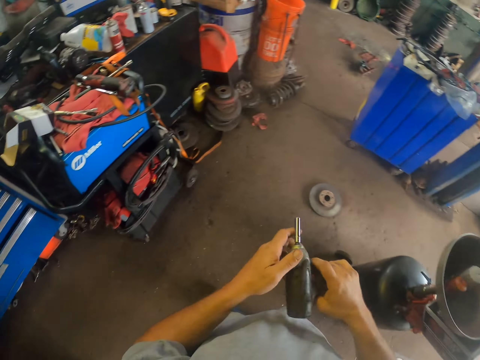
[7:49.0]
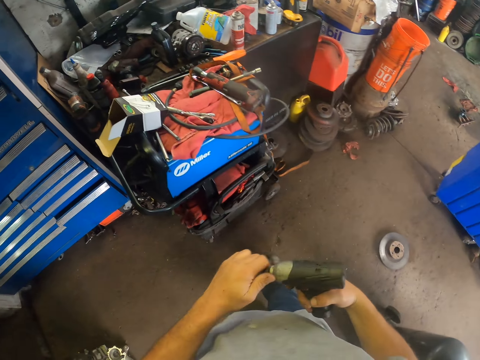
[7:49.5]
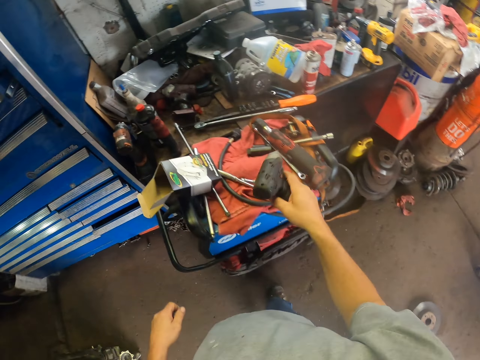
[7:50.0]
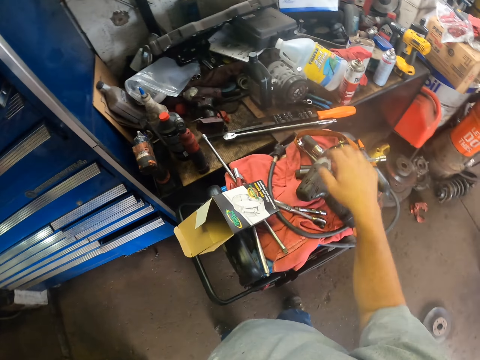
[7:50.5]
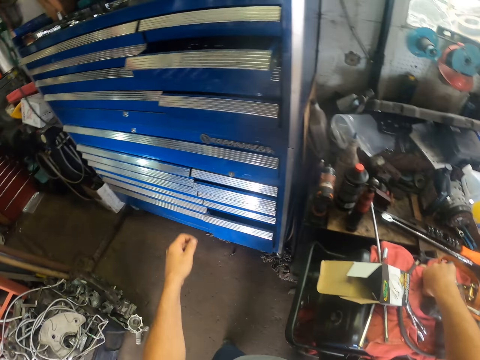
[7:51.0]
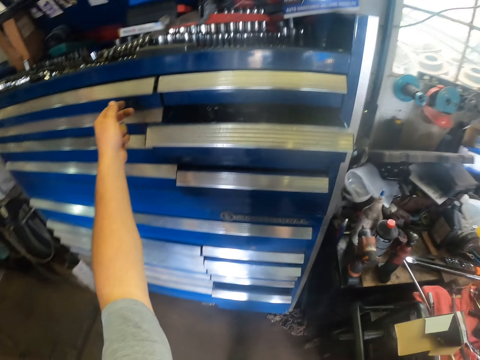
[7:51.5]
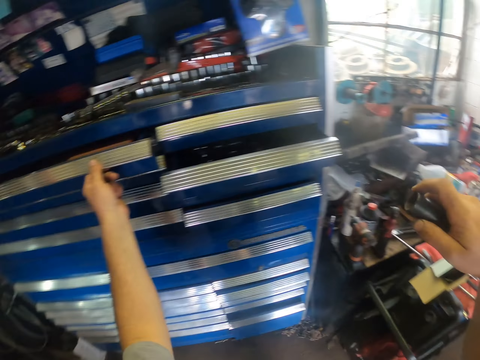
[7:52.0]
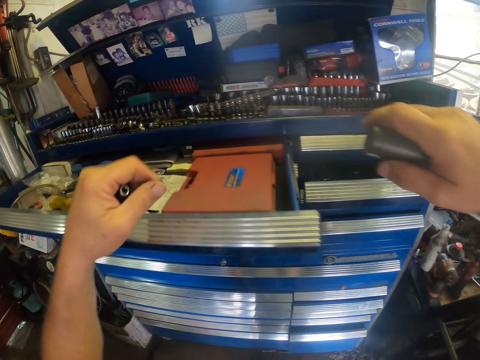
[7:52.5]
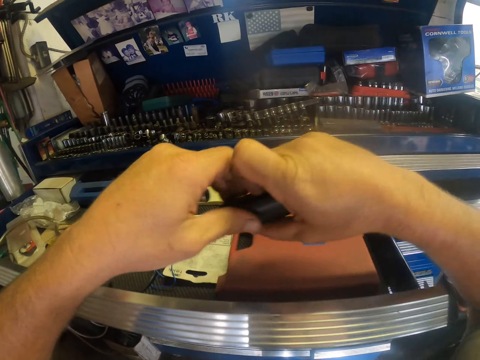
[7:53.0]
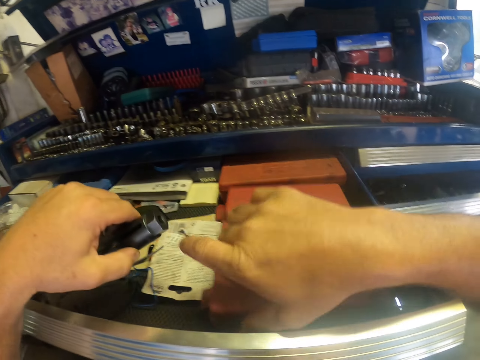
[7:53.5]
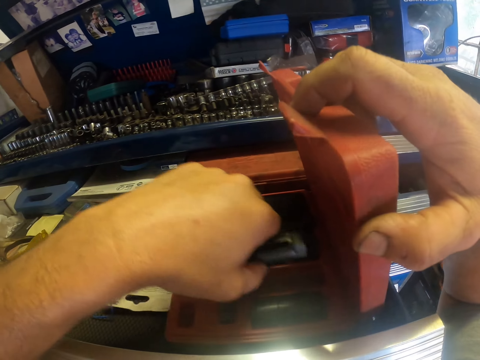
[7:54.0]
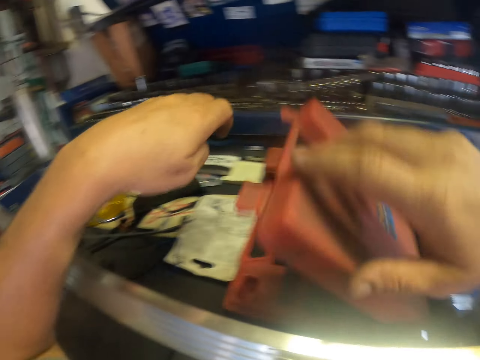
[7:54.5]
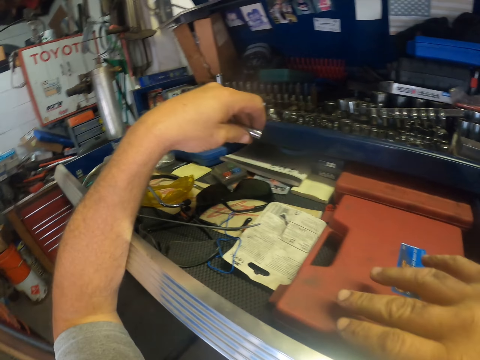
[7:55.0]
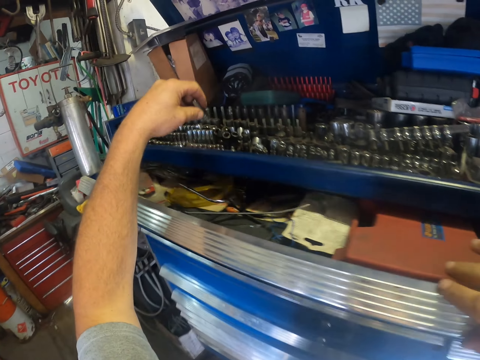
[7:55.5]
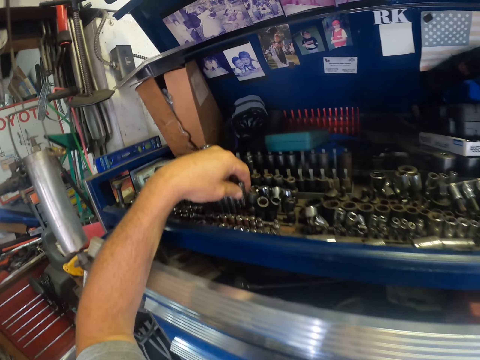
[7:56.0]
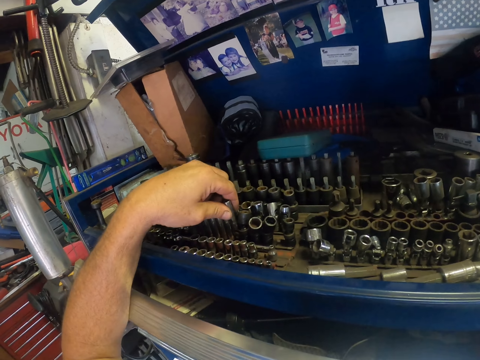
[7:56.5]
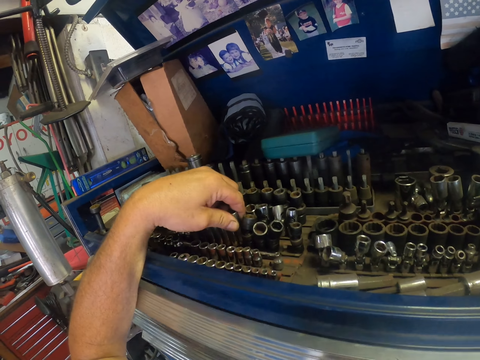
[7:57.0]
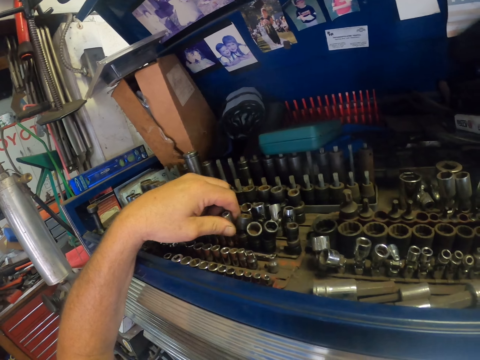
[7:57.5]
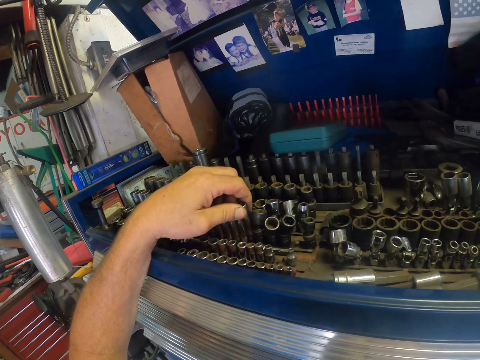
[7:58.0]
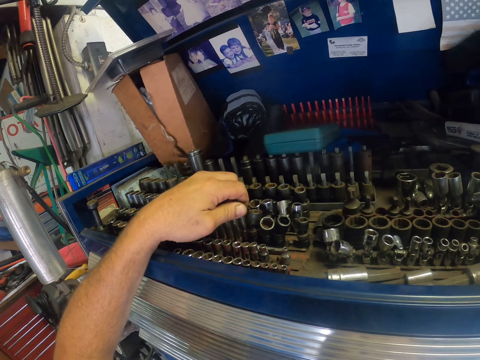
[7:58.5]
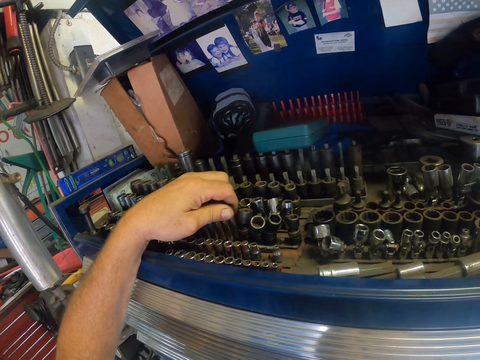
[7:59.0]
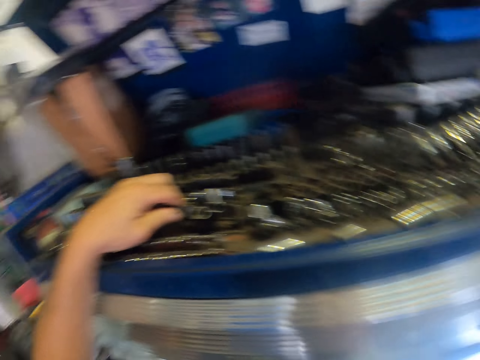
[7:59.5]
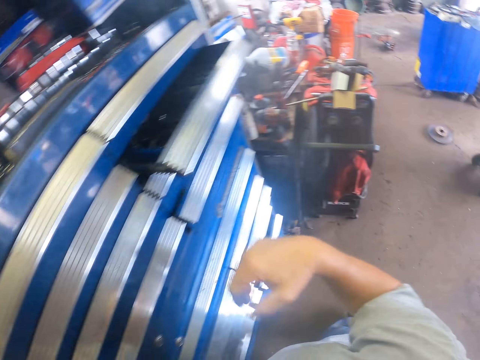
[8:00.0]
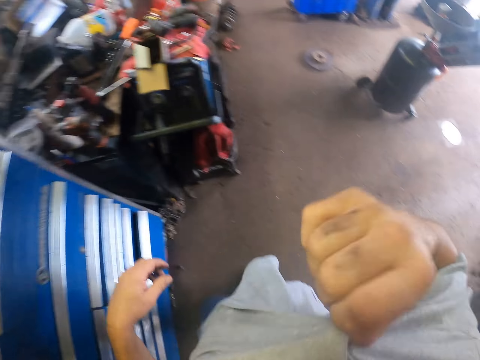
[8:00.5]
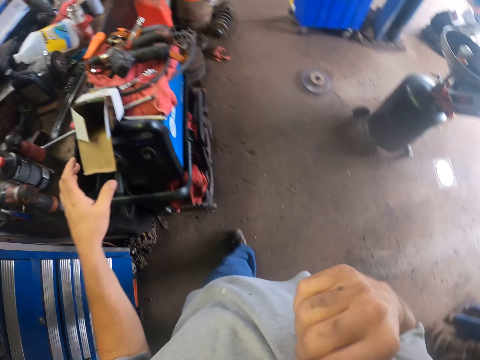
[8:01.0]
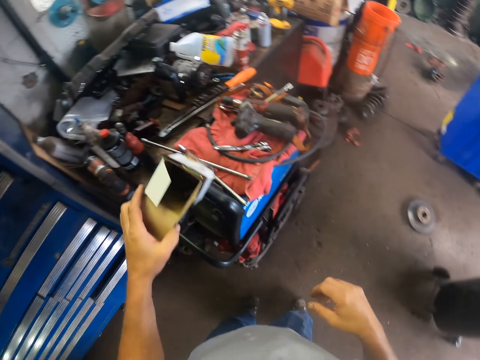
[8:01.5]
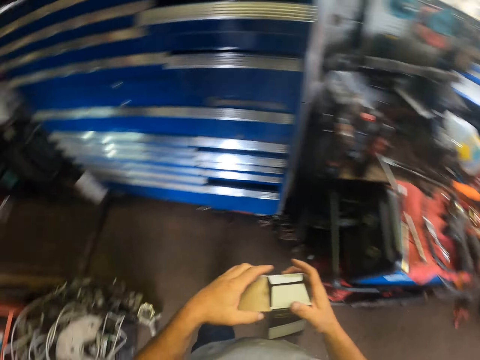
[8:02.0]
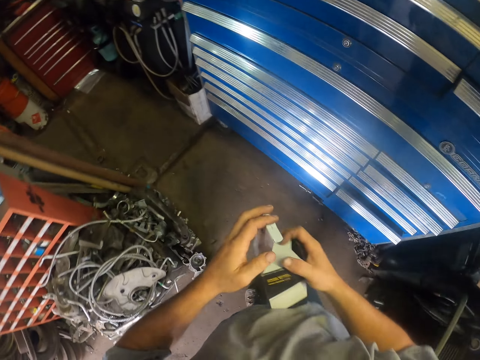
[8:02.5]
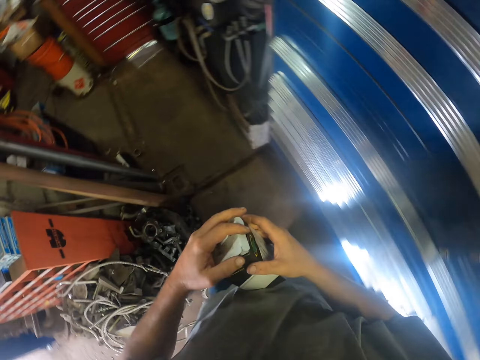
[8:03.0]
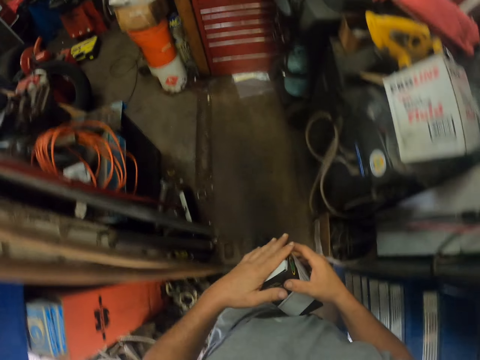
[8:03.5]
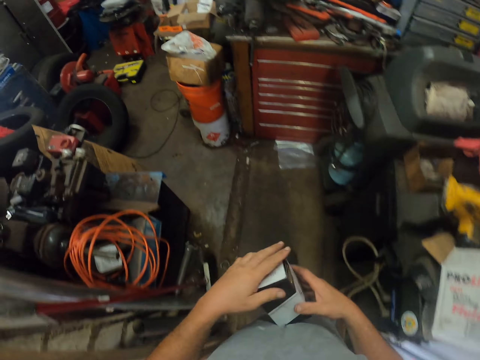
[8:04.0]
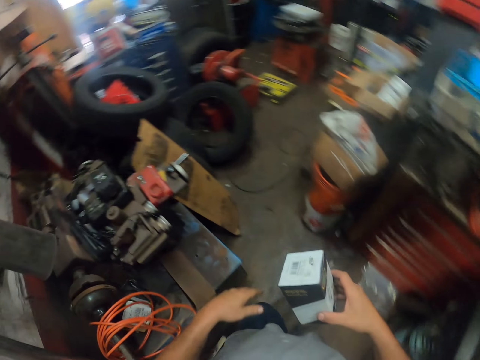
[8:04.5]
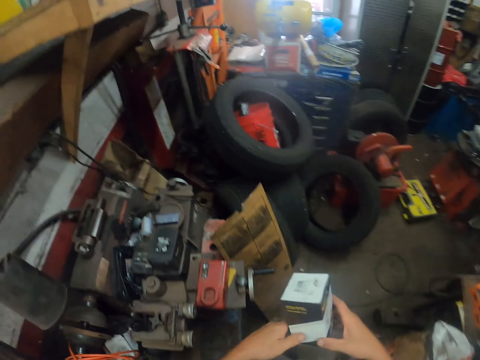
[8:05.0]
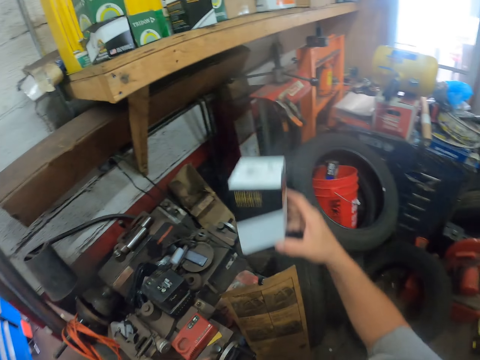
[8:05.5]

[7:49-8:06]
The camera wearer puts the power drill on the table. He picks up something. He opens the drawer with his left hand. He opens the tool box. He puts an object in the tool box. He closes the tool box. He closes the tool box again. He puts the bolt on the table. He wipes his face with his clothes. He picks up a box with his left hand. He closes the box. He walks in the workshop.

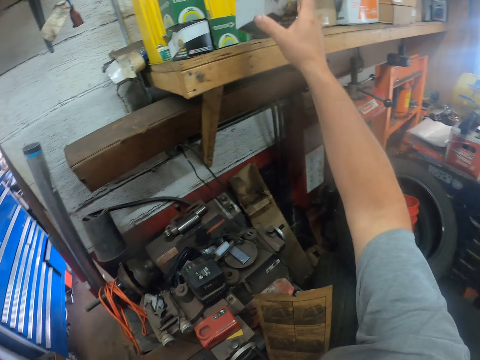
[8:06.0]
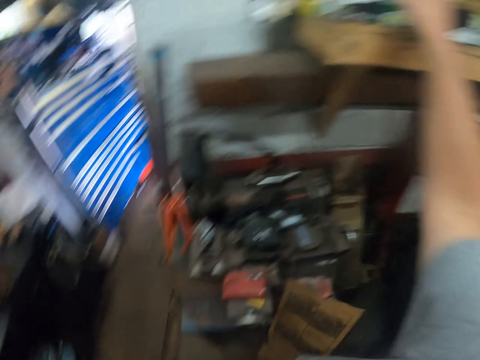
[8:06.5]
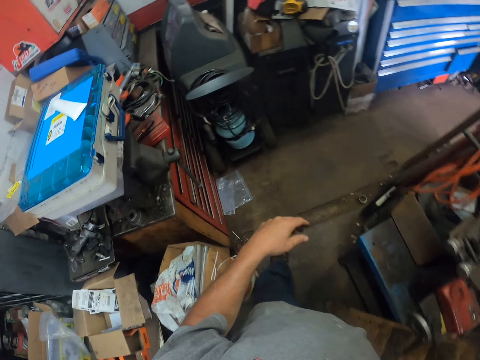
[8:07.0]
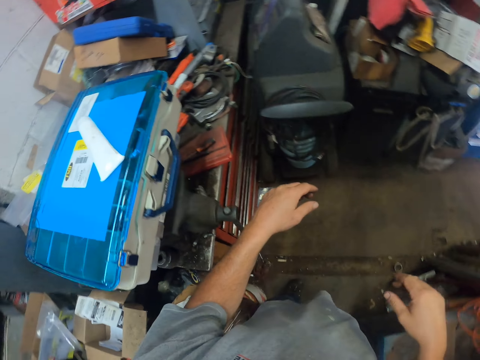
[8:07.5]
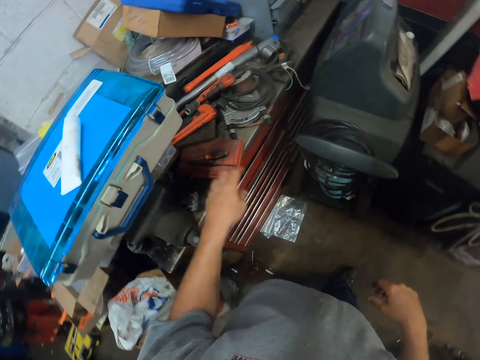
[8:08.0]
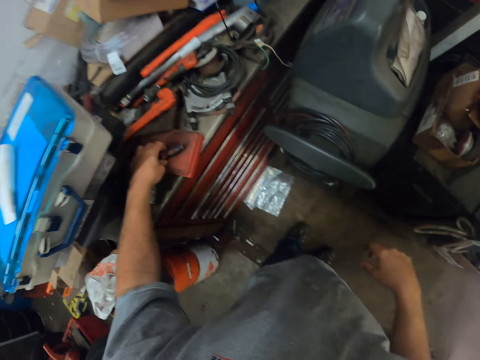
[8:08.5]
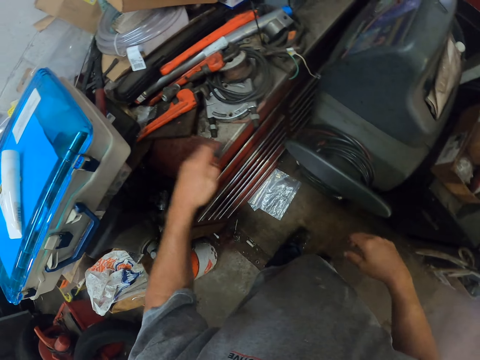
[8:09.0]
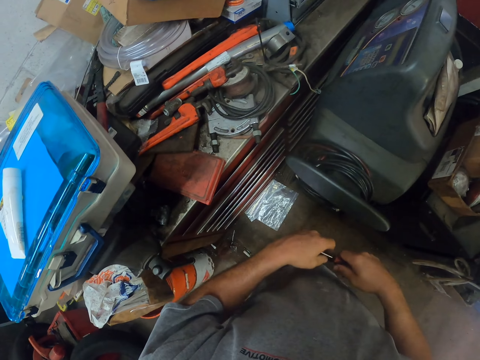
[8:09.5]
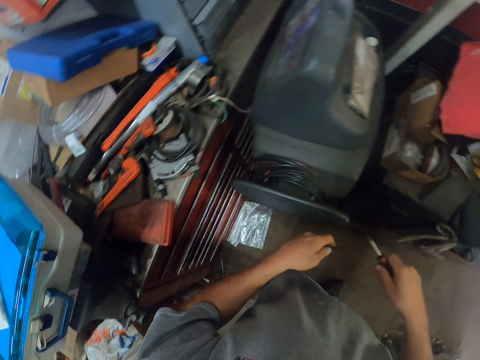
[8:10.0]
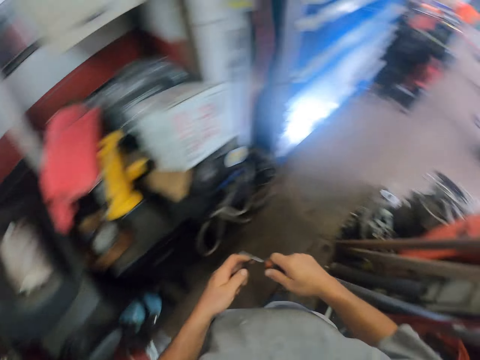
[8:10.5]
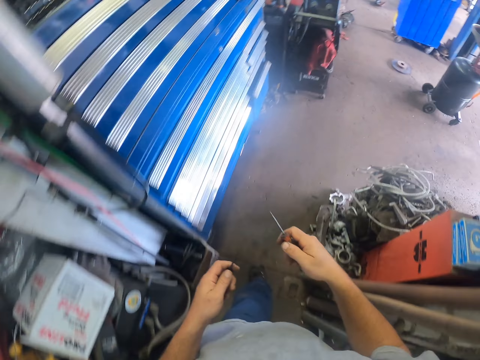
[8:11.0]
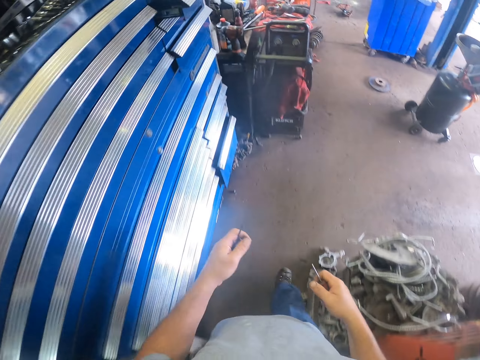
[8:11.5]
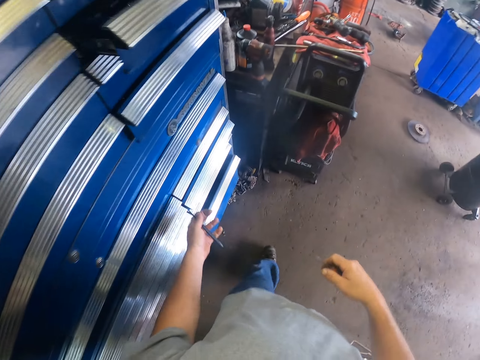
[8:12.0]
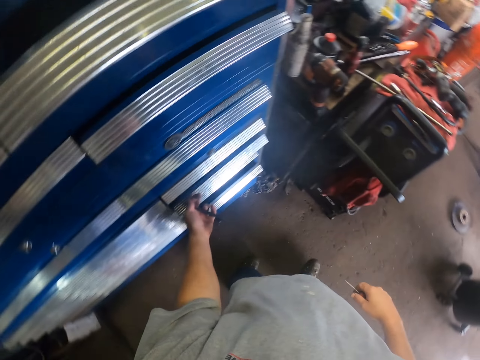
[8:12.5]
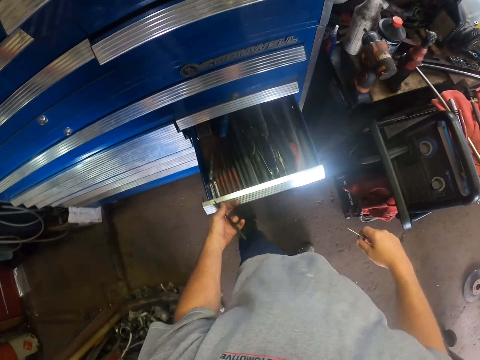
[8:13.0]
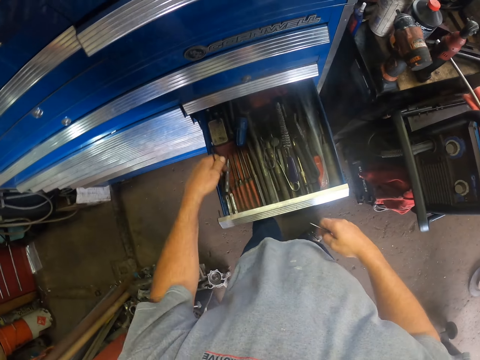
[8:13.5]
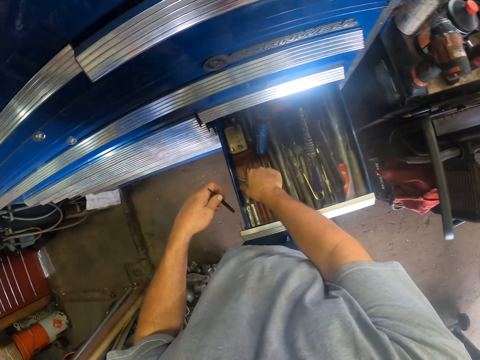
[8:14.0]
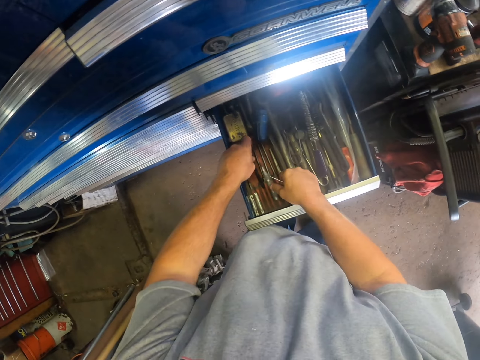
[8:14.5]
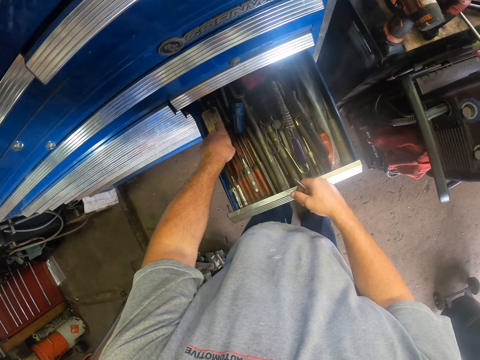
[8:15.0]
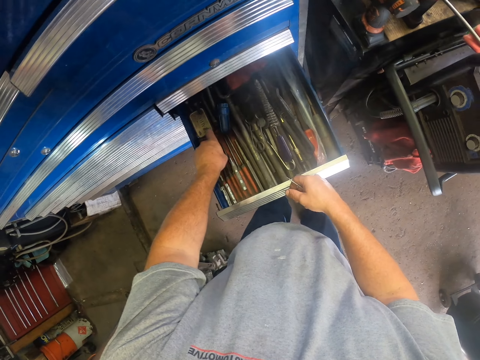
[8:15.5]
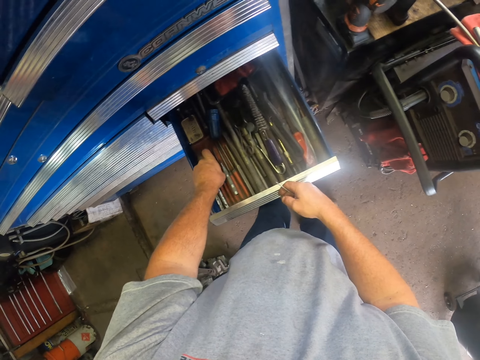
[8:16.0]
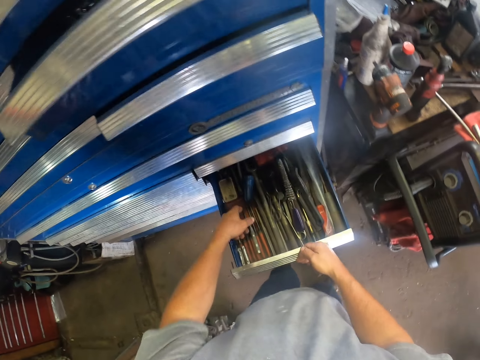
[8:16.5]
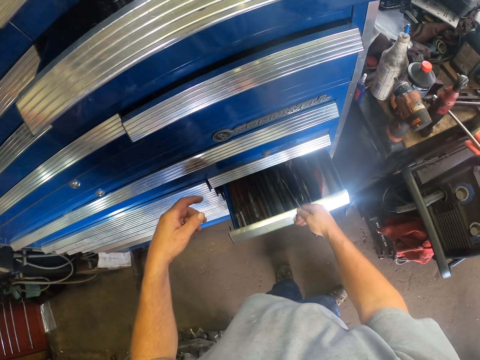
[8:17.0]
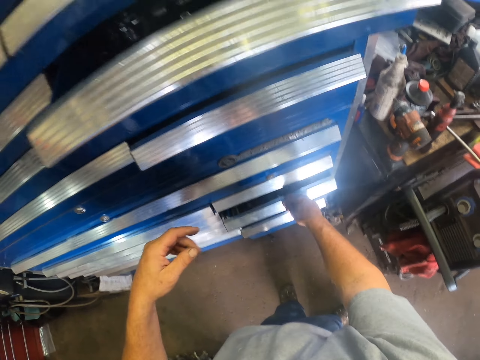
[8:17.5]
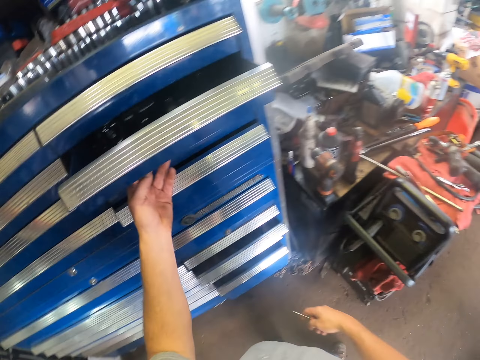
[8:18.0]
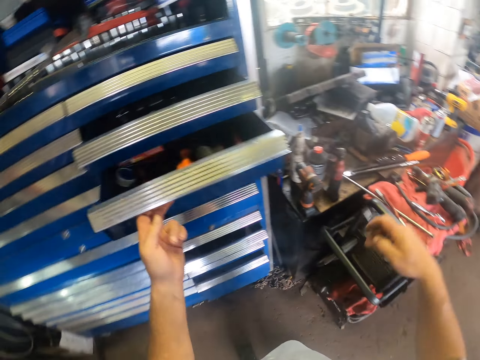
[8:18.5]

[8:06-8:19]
The camera wearer puts the box on the shelf. He picks up a screwdriver with his left hand. He walks in the workshop. He opens the drawer with his left hand. He puts the screws in the drawer. He closes the drawer with his right hand. He opens the drawer.
